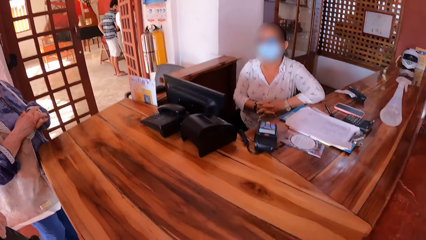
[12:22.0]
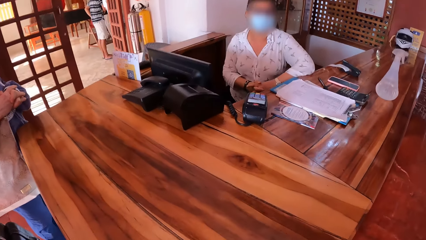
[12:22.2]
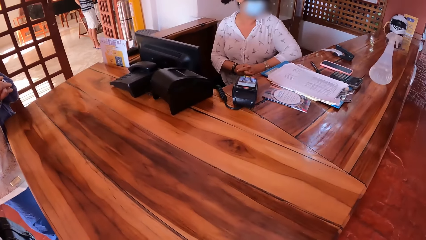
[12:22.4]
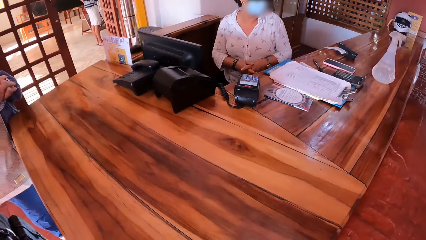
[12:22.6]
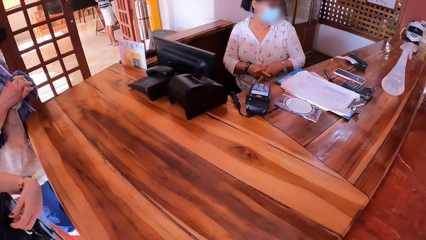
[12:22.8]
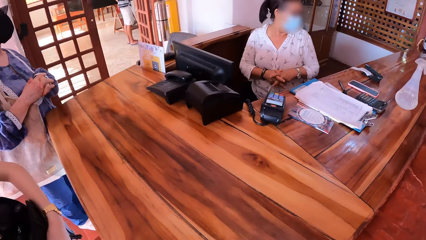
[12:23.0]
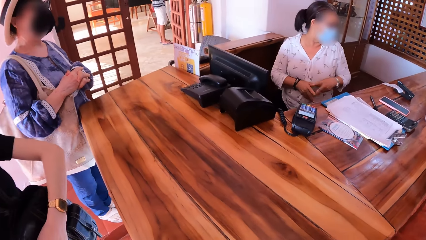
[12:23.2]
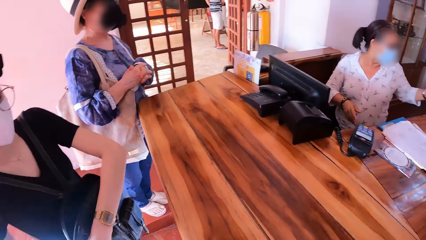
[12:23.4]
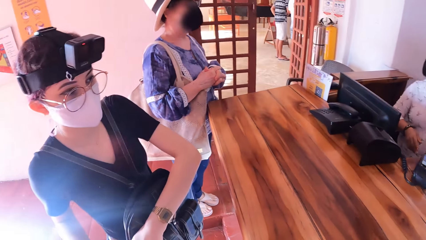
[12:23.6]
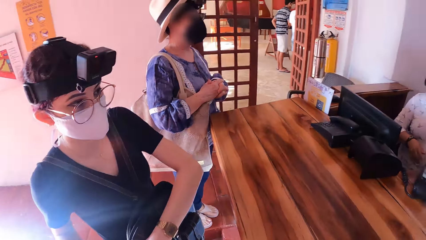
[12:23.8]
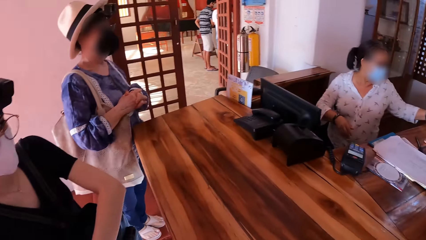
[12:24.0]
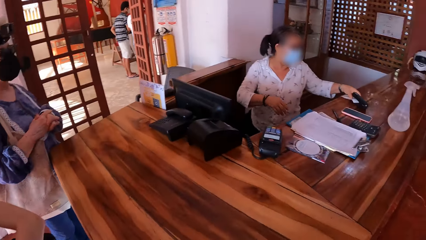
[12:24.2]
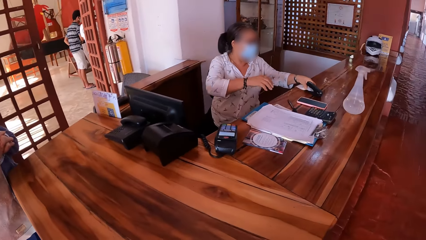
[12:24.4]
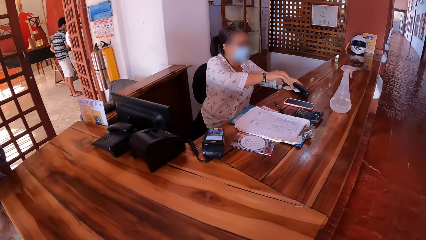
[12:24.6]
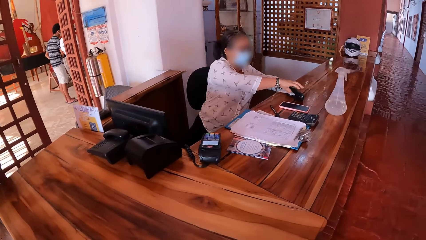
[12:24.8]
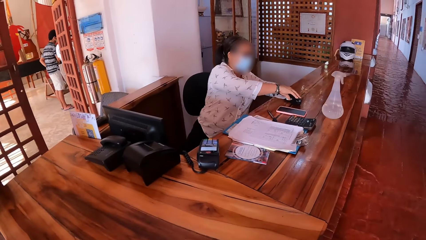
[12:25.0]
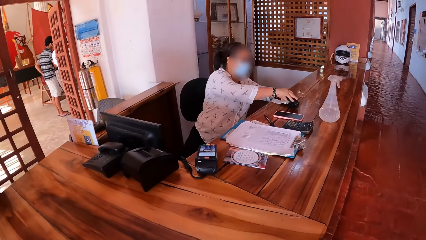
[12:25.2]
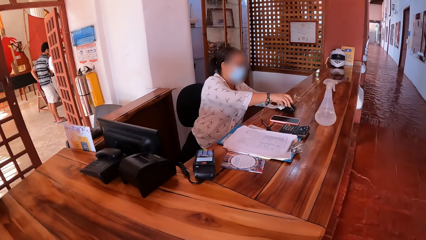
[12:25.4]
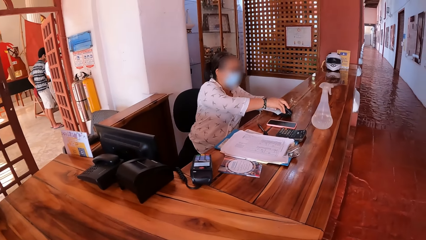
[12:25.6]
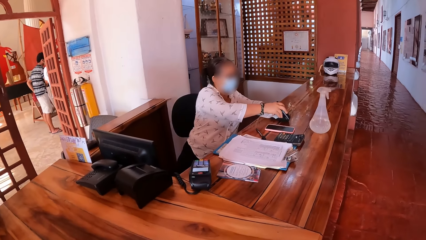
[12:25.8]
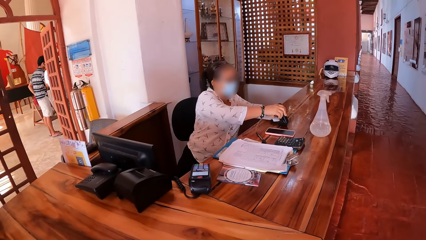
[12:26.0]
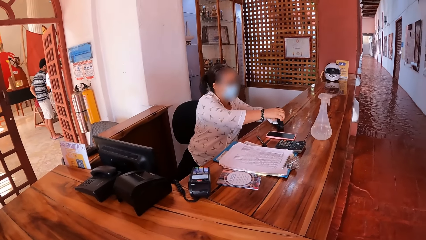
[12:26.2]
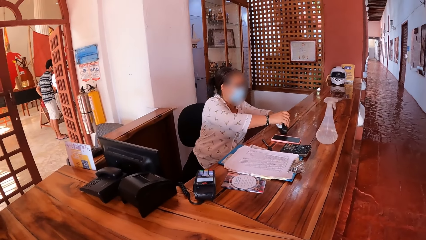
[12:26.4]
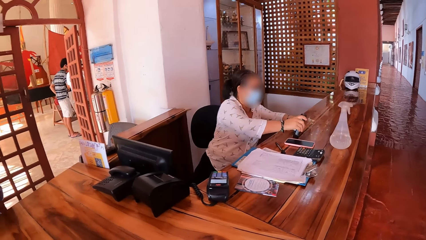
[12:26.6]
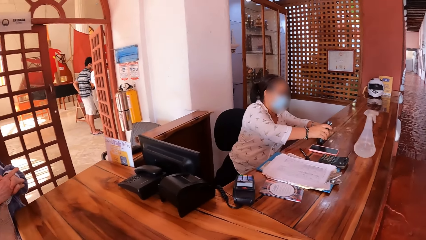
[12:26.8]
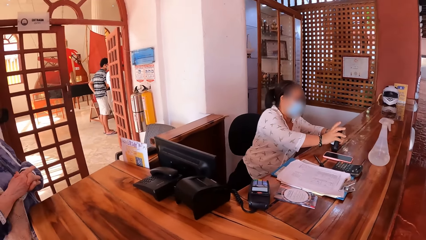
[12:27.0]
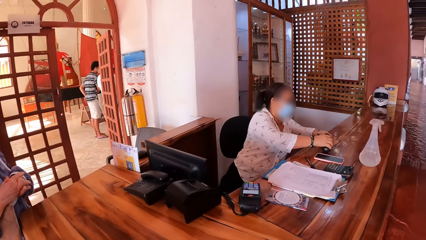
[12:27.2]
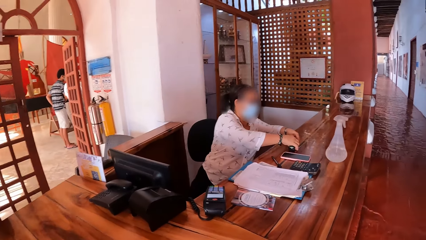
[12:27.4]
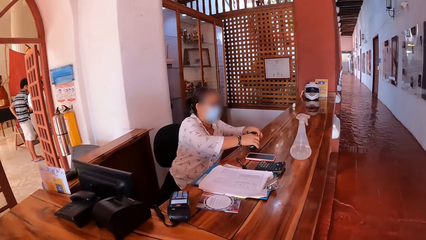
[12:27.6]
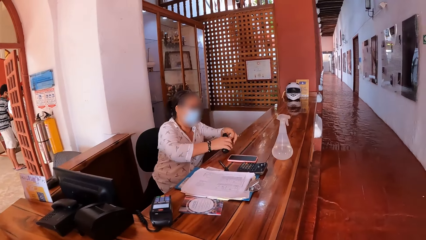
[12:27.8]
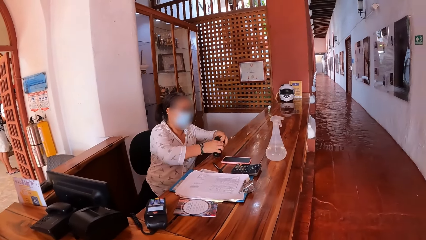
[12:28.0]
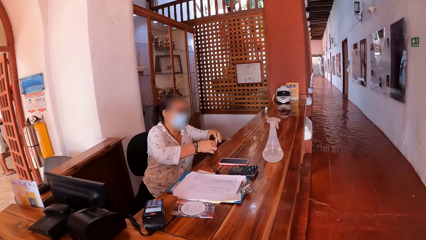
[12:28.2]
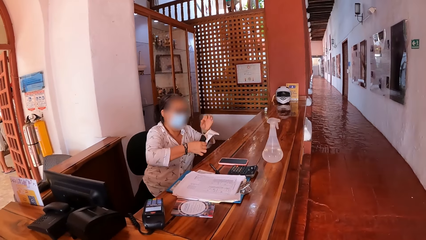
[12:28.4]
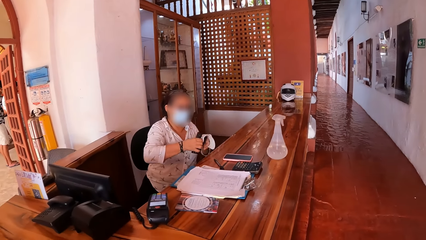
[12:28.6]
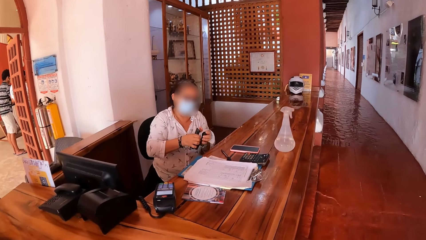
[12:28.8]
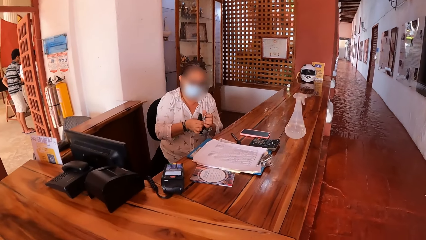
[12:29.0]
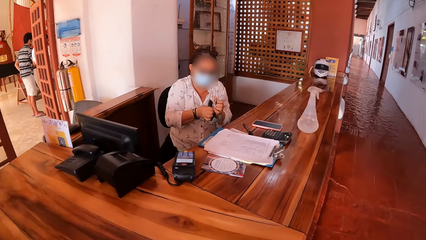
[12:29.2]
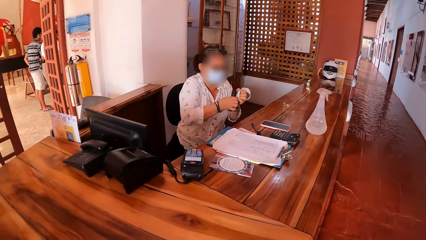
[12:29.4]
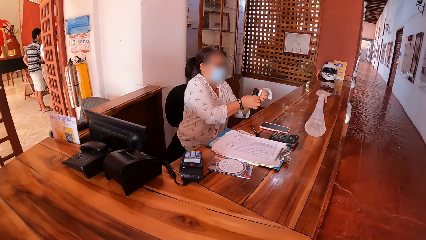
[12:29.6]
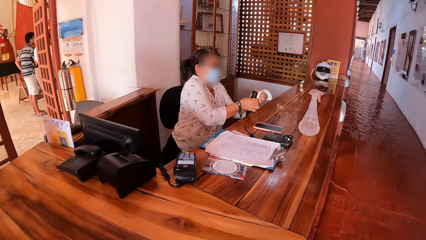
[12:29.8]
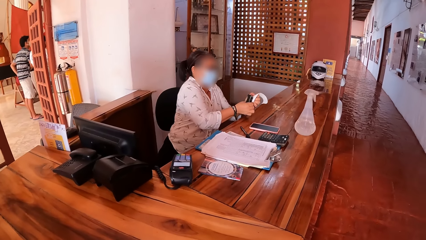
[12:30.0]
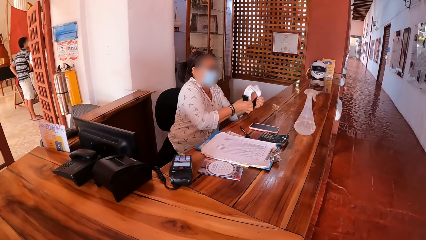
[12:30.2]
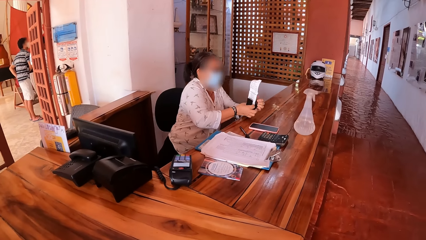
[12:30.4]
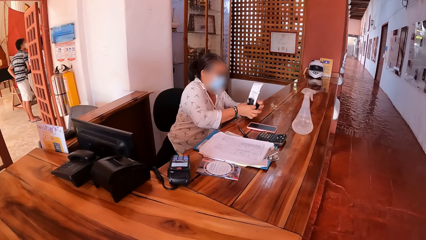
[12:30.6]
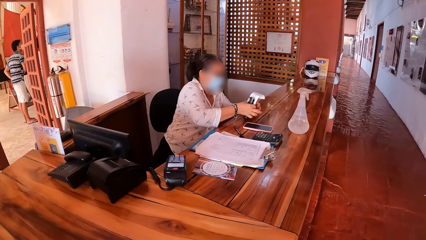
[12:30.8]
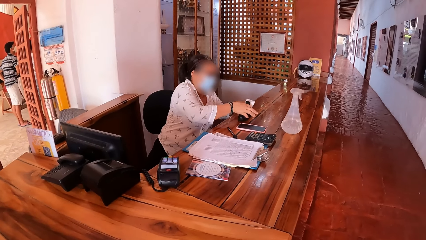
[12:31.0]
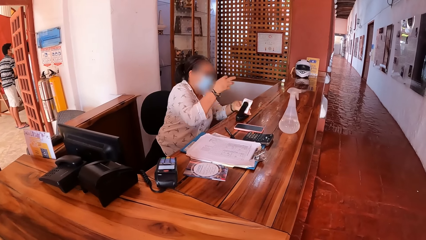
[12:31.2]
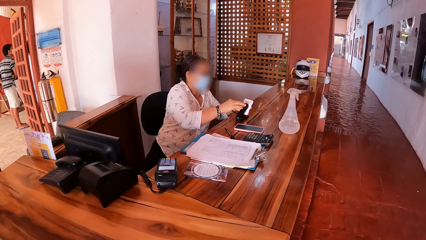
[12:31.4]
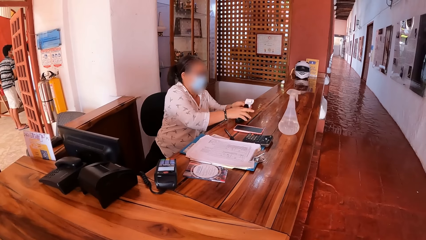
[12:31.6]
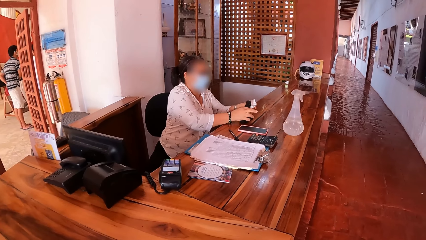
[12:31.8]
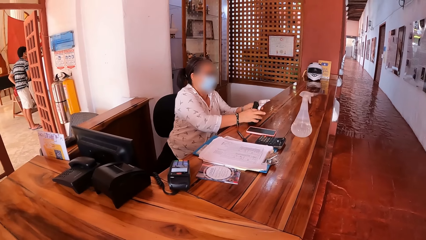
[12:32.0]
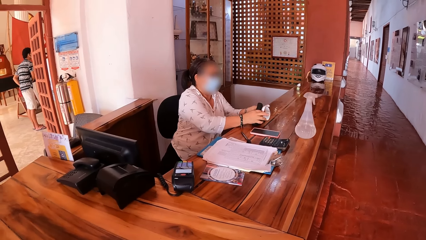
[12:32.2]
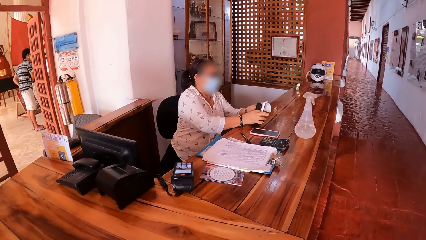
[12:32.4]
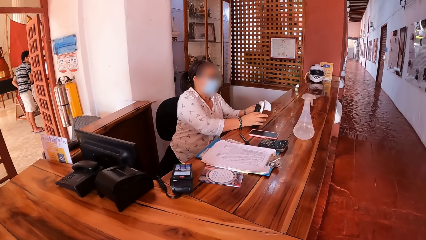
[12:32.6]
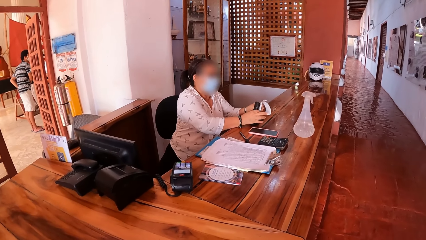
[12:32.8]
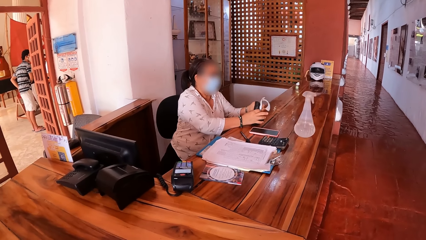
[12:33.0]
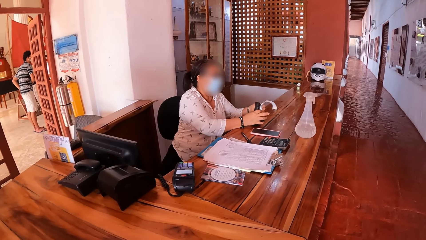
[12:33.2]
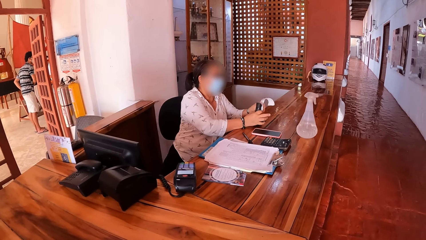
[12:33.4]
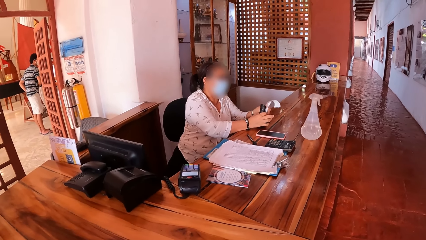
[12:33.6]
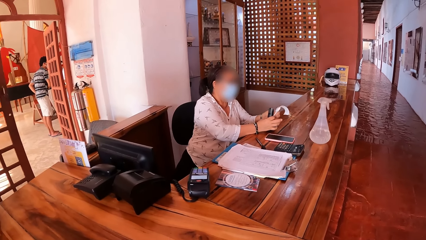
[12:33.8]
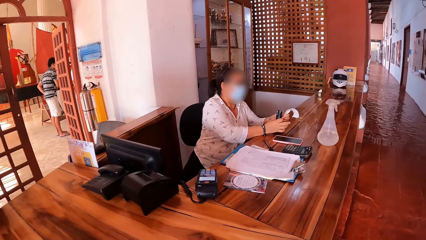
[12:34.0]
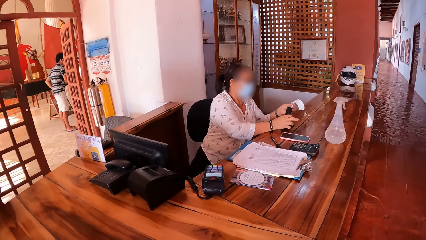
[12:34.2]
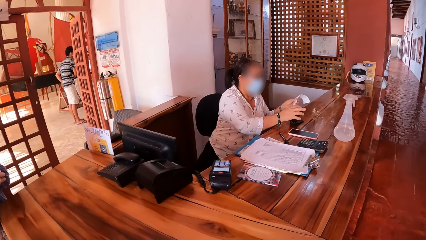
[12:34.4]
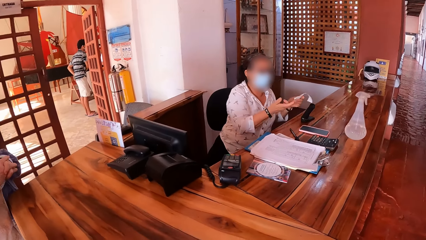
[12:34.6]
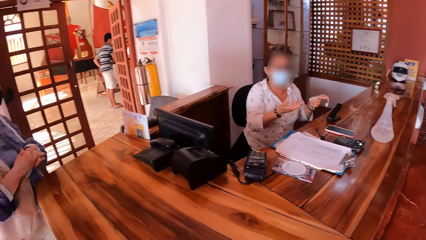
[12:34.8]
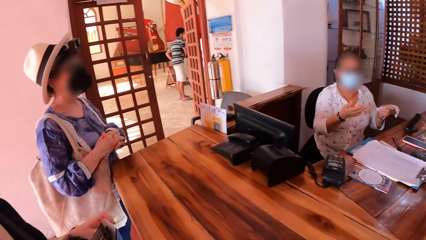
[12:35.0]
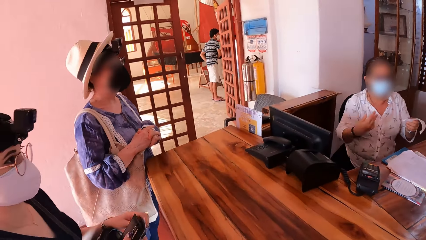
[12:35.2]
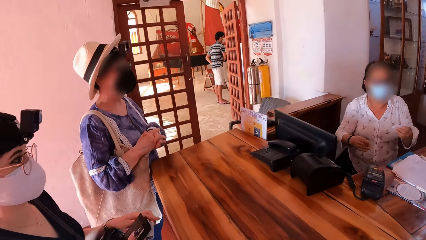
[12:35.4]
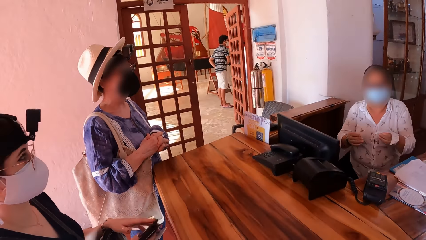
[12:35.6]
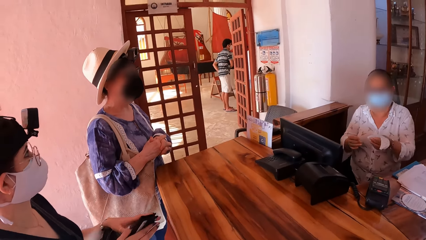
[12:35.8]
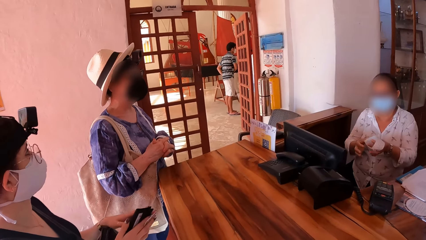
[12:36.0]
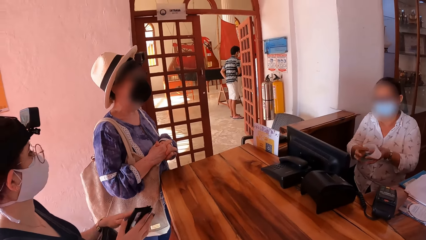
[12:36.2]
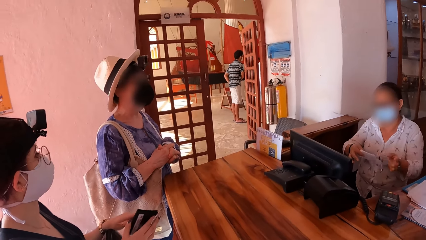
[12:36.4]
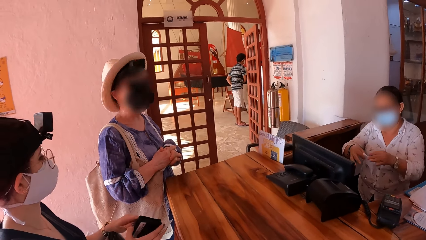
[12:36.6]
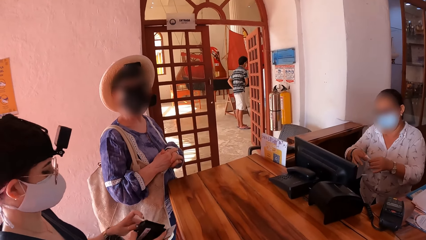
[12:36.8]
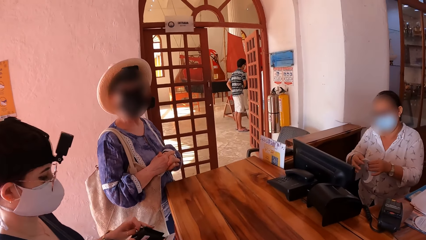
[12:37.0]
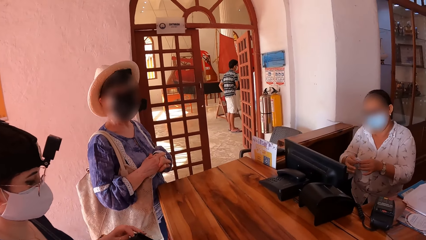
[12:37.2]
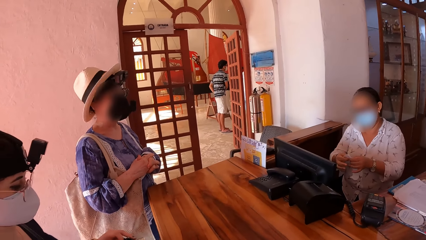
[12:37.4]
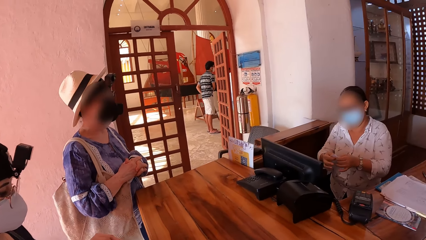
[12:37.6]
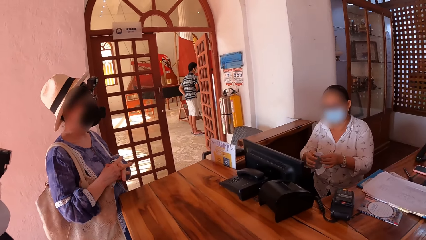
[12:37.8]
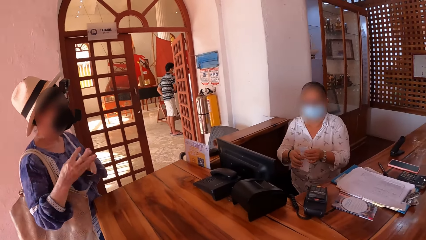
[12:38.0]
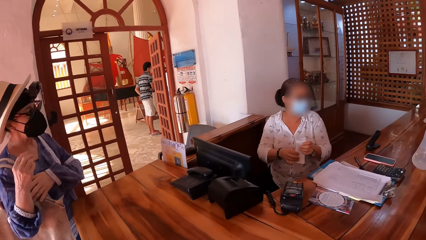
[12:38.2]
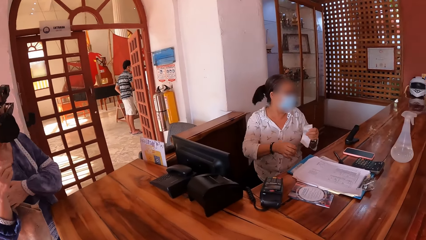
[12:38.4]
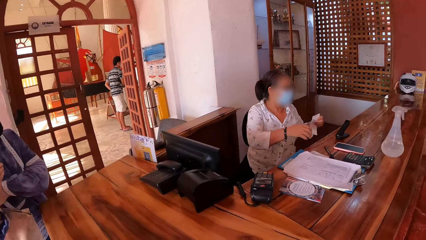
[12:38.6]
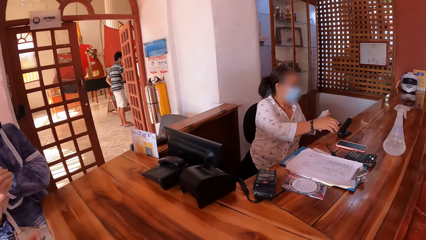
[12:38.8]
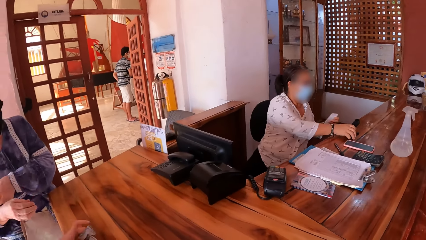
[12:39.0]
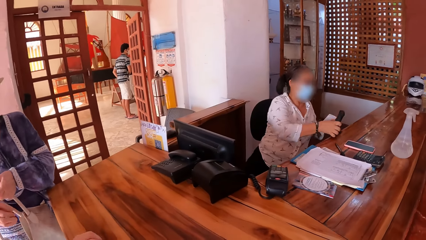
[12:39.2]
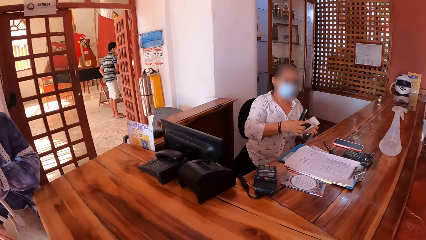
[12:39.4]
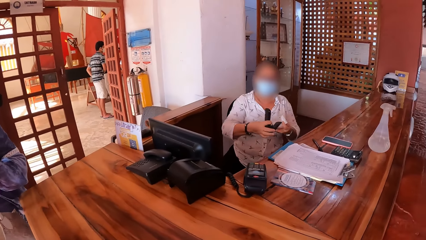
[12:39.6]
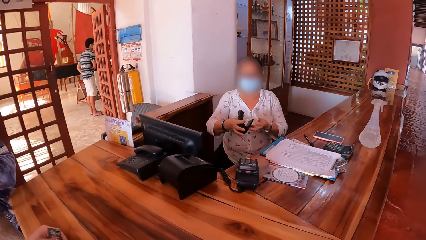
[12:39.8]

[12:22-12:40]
A woman opens a bag on her body with her left hand. The camera wearer looks at a man and another man. Another woman removes a paper in a stapler with her hands. The camera wearer looks at a third man. The other woman moves the stapler from the table with her hands and puts the stapler on the table with her hands. The other woman holds the paper with her left hand. The camera wearer looks at the first man and the second man. The other woman holds the paper with her hands. The first woman holds a wallet in her hands. The other woman picks up the stapler on the table with her right hand.
